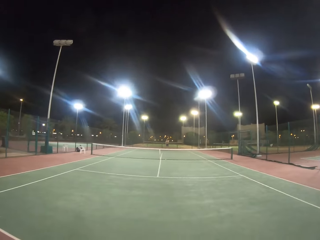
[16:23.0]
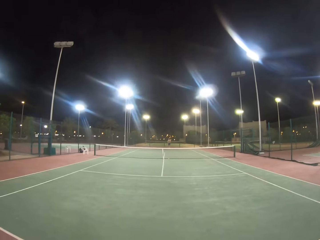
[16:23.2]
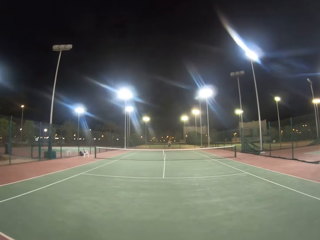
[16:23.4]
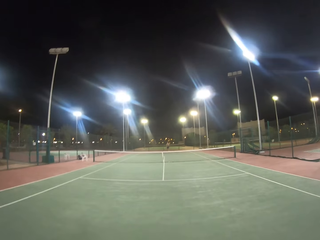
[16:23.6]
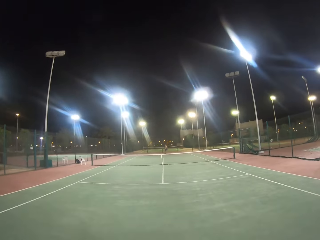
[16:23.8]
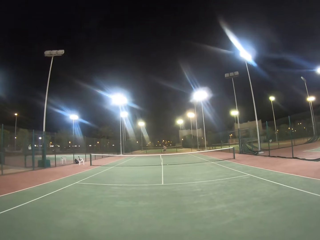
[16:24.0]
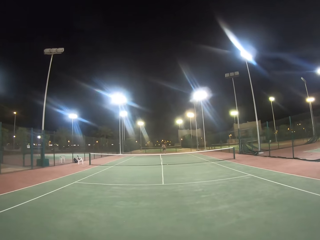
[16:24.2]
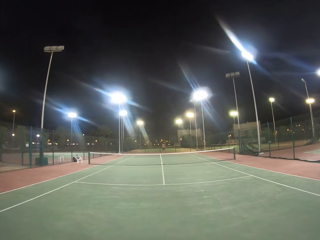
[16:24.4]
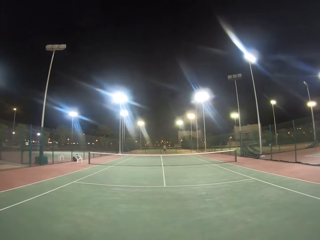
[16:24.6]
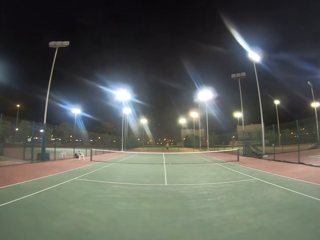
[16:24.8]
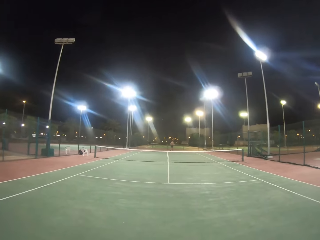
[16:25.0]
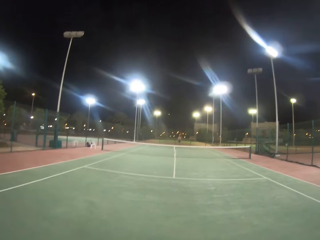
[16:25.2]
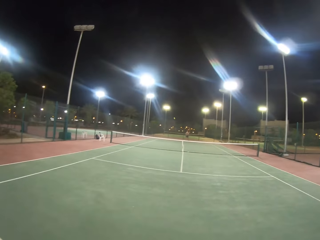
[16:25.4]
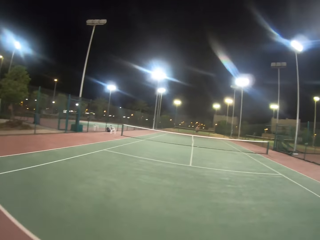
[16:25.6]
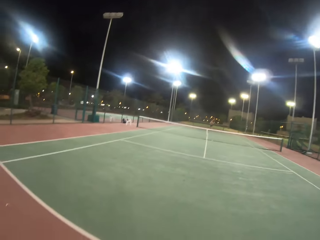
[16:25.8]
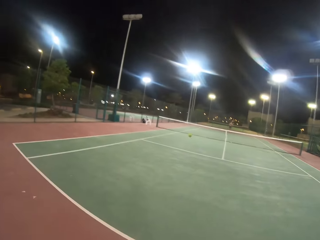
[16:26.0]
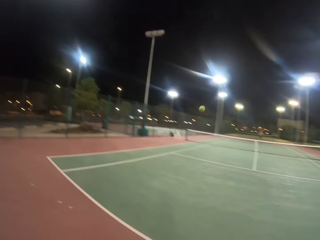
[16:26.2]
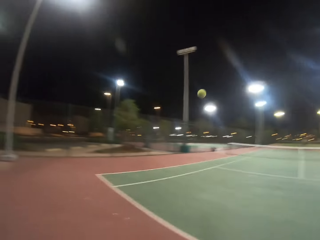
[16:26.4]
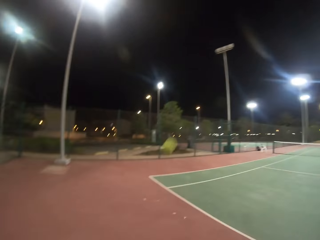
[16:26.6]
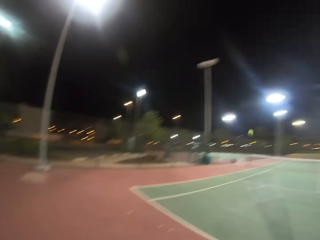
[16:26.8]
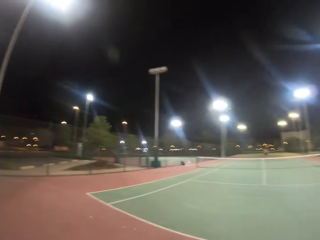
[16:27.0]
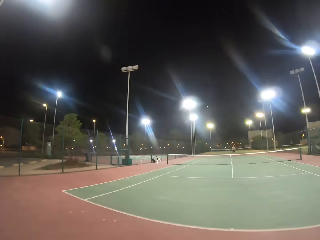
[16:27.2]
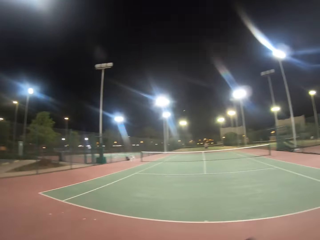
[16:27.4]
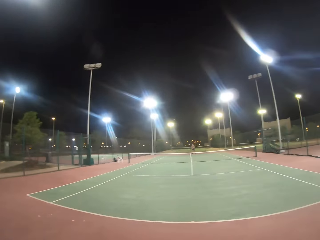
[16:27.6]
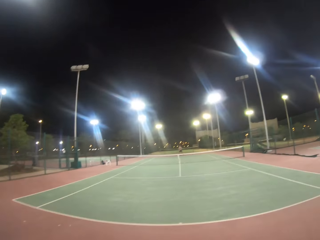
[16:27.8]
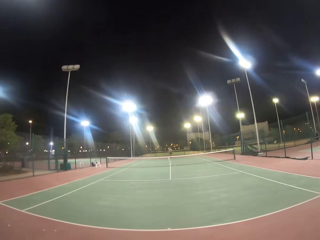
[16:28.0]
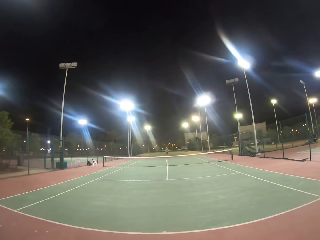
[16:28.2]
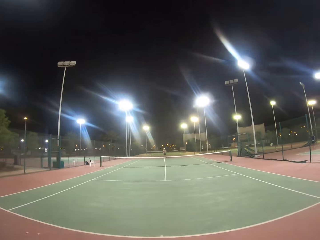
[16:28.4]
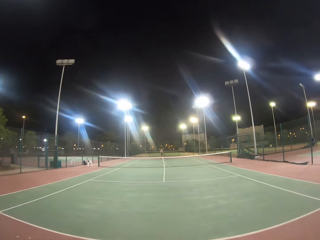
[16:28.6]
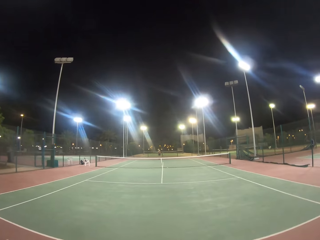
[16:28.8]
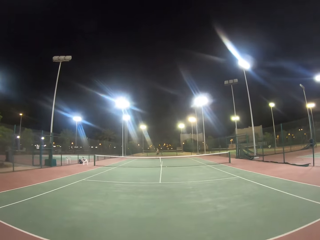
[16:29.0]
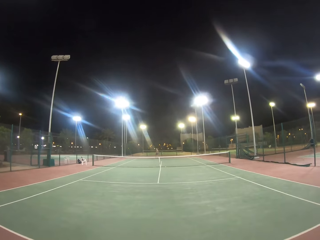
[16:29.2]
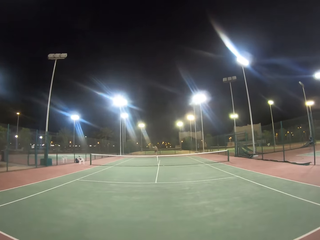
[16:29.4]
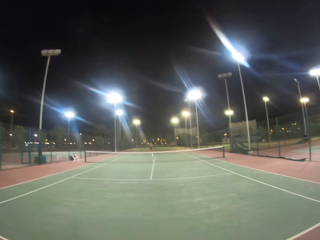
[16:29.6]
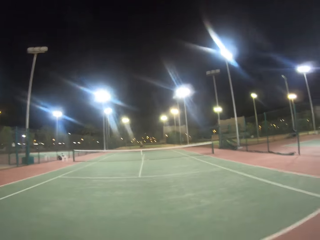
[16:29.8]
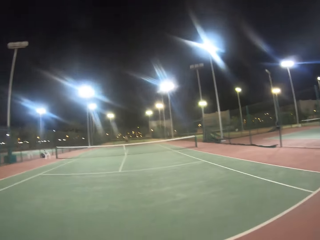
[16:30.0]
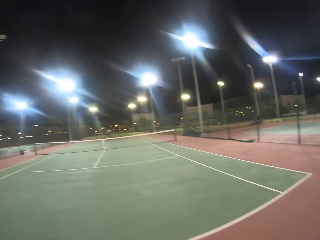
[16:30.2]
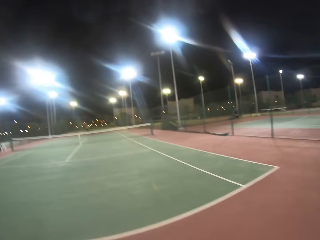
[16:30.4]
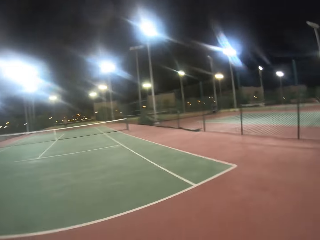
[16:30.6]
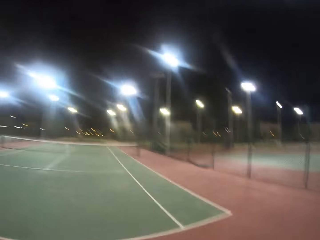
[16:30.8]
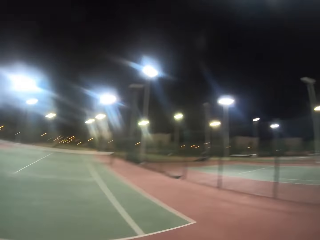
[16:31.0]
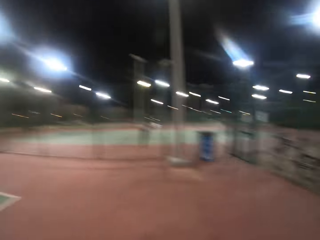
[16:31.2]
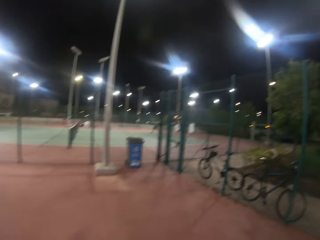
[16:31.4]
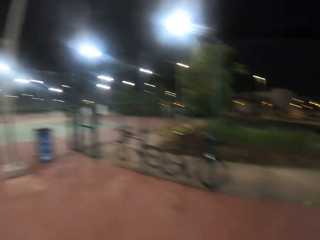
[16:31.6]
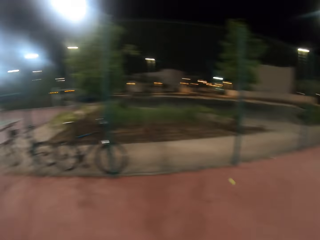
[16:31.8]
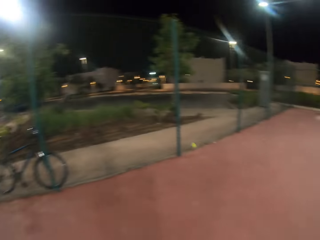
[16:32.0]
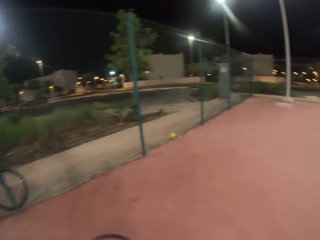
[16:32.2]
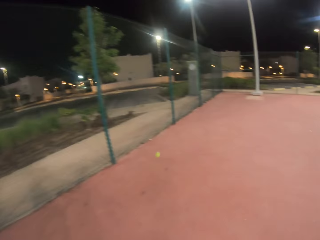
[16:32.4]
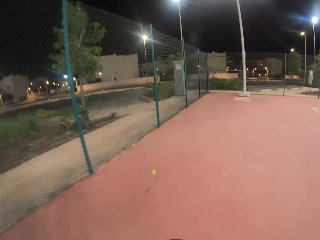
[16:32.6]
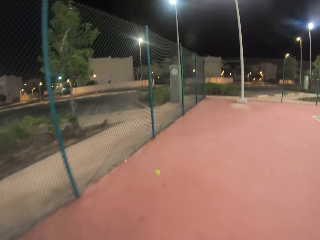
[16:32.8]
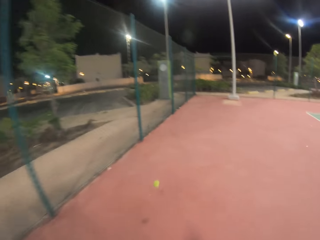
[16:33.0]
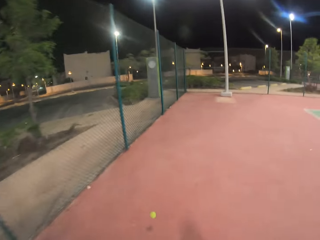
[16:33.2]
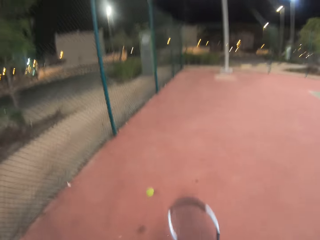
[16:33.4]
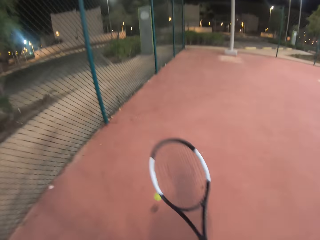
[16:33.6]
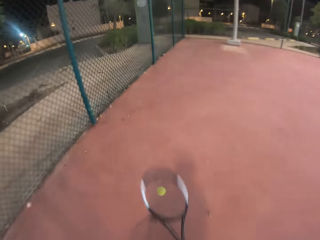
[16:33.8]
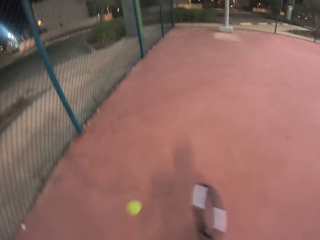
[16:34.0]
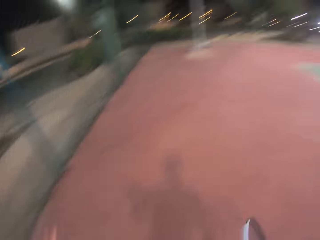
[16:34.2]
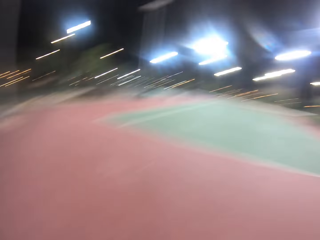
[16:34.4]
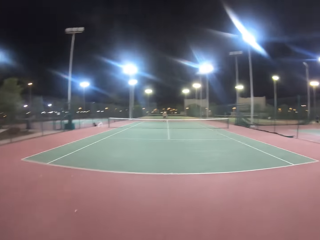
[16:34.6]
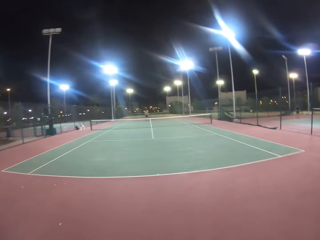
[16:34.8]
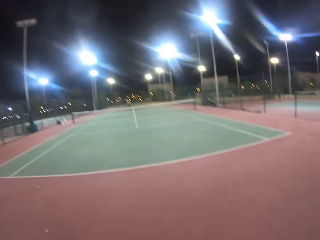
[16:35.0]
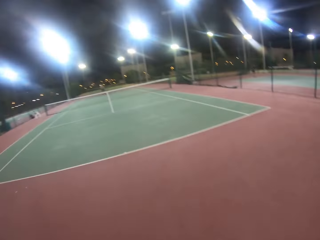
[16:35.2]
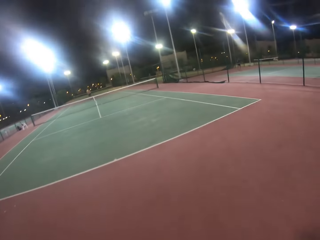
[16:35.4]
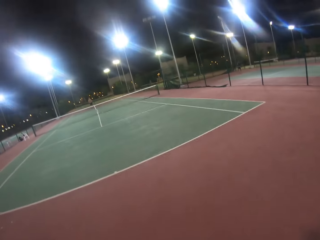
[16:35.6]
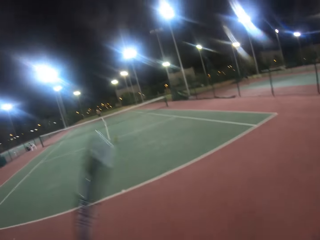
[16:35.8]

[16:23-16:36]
The camera wearer hits the ball with a badminton racket. A man hits the ball with the badminton racket. The camera wearer hits the ball with the badminton racket. The man hits the ball with the badminton racket. The camera wearer walks in the badminton court. They run towards the ball. They bounce the ball with the racket.

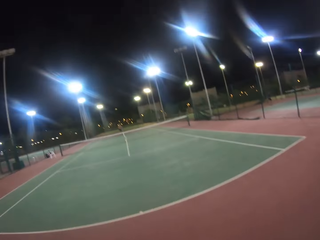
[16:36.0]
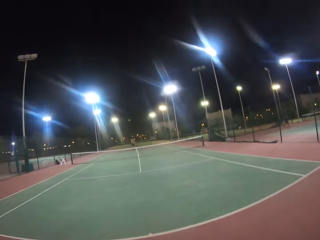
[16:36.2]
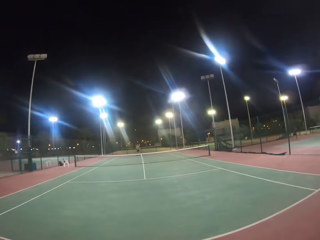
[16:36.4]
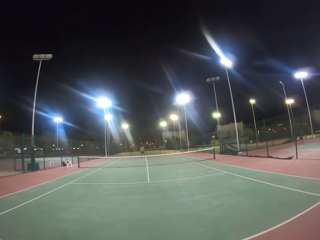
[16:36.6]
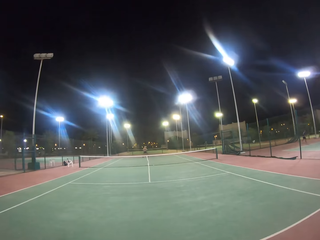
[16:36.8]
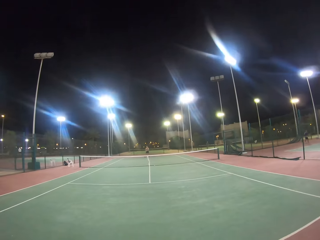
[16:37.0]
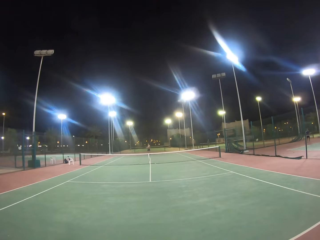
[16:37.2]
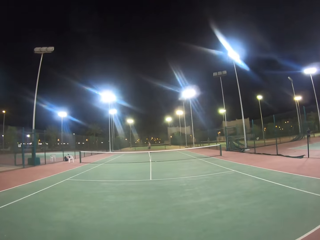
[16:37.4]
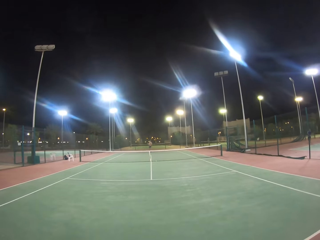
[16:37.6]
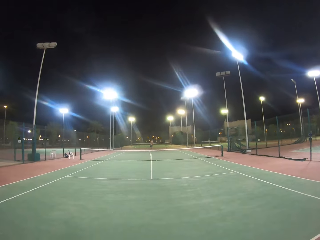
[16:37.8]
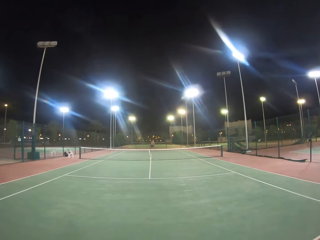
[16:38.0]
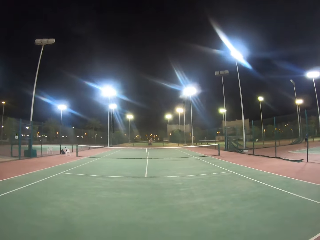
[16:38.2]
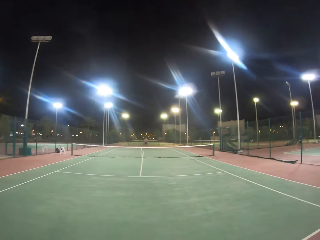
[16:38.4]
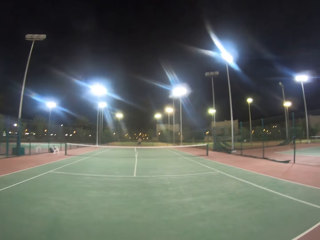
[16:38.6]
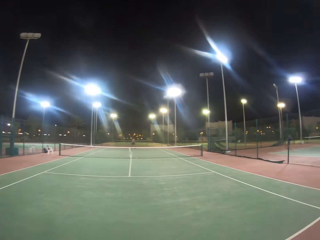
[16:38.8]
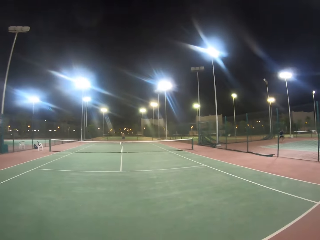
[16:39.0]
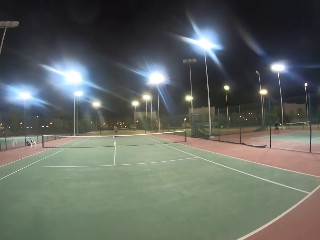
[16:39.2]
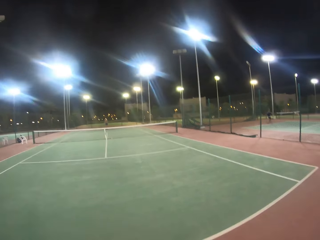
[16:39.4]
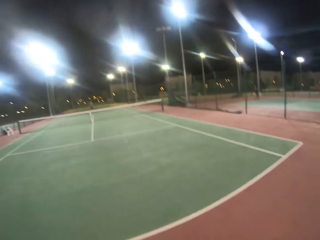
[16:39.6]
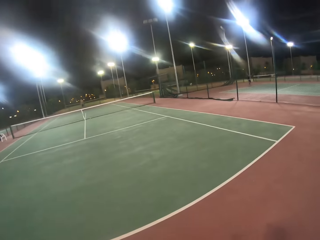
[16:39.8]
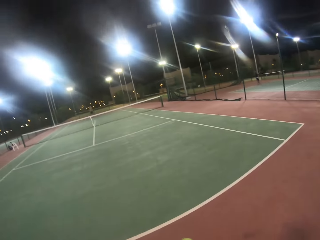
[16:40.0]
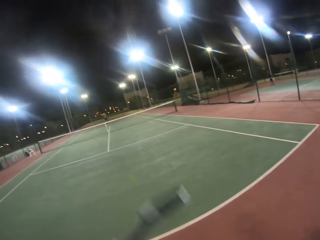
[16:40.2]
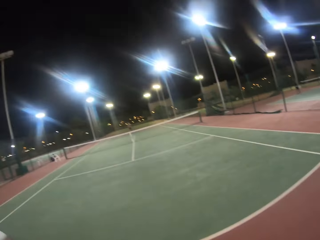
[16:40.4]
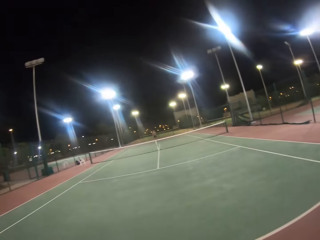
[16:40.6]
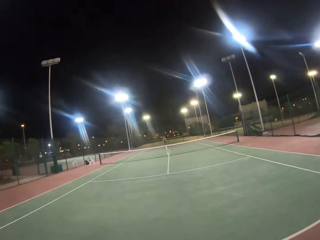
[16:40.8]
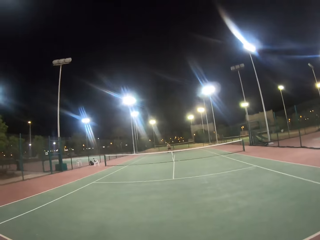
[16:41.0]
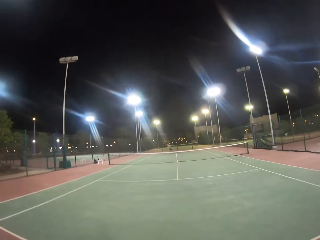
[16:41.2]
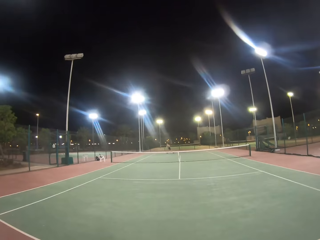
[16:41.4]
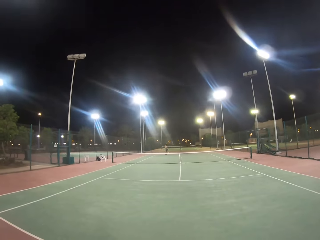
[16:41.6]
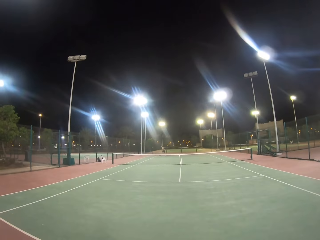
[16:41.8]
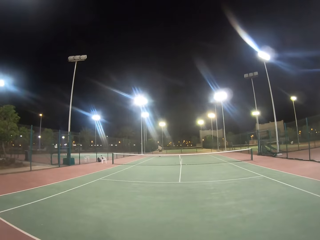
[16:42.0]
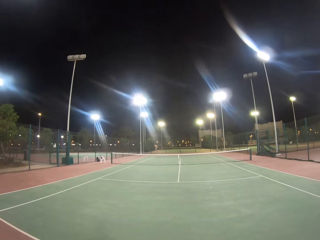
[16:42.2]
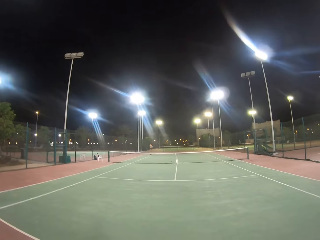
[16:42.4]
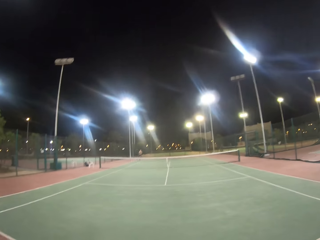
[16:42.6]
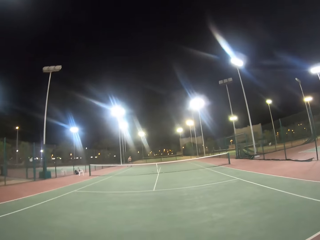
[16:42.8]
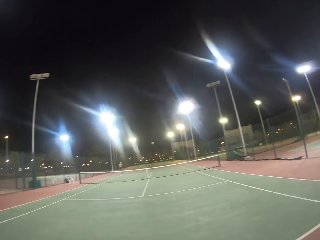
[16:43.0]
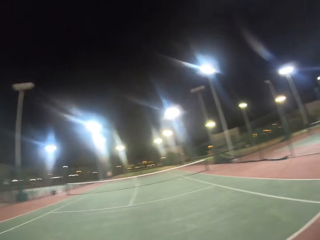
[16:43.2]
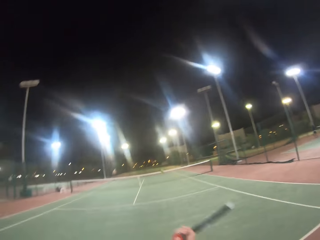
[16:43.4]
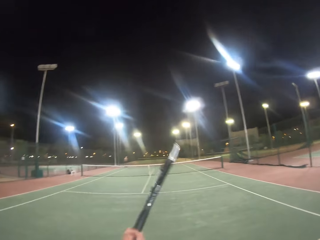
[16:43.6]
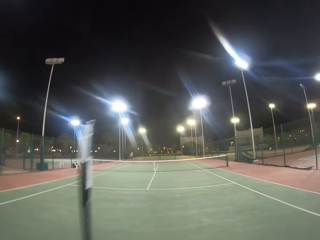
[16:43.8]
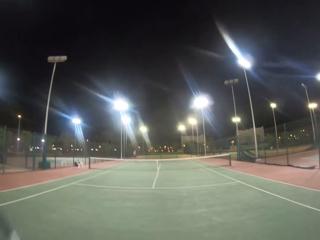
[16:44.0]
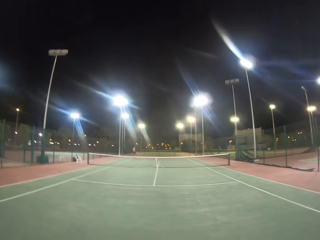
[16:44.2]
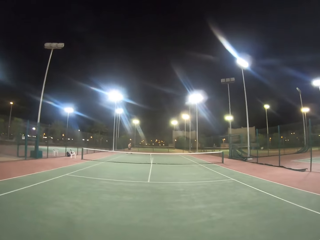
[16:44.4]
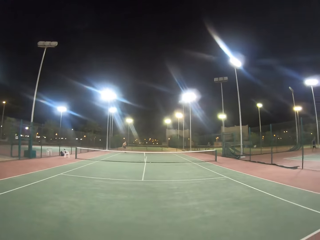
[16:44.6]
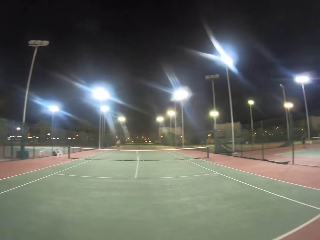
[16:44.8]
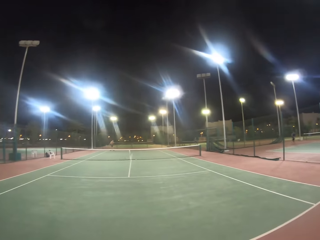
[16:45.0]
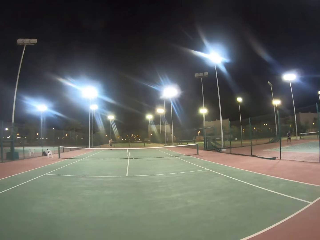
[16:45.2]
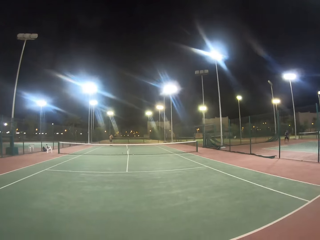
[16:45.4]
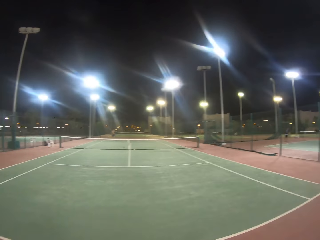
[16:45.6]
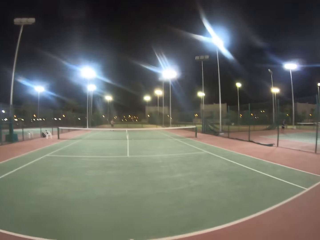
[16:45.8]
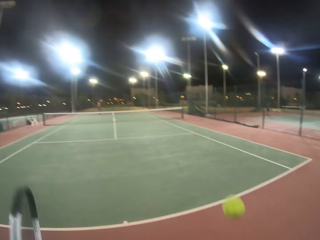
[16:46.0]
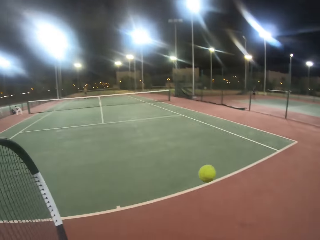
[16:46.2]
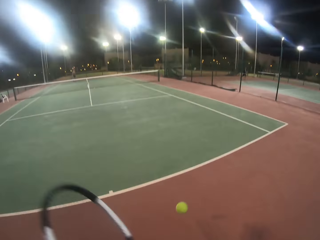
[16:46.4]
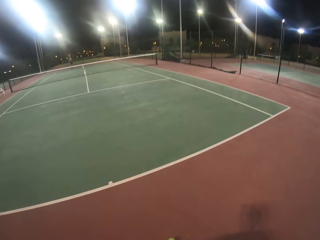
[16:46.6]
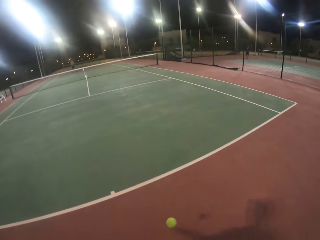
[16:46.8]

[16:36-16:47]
The camera wearer walks around. They hit the ball with a badminton racket. A man hits the ball with the badminton racket. The camera wearer hits the ball with the badminton racket. The man hits the ball with the badminton racket. The camera wearer hits the ball with the racket.
